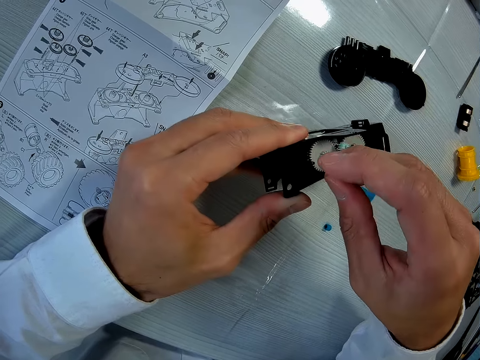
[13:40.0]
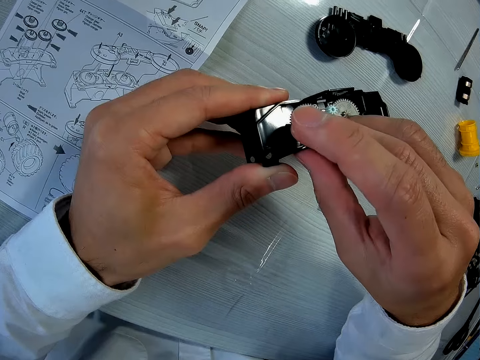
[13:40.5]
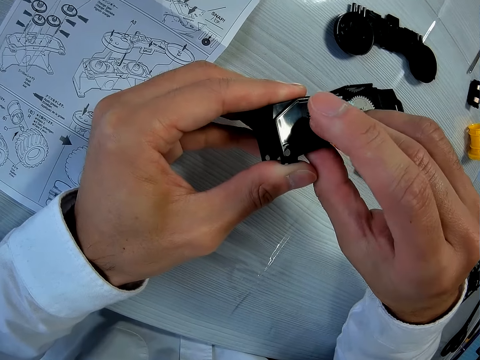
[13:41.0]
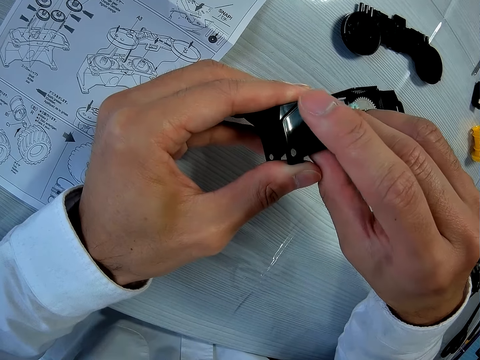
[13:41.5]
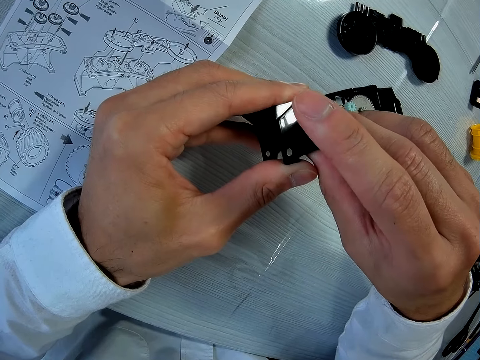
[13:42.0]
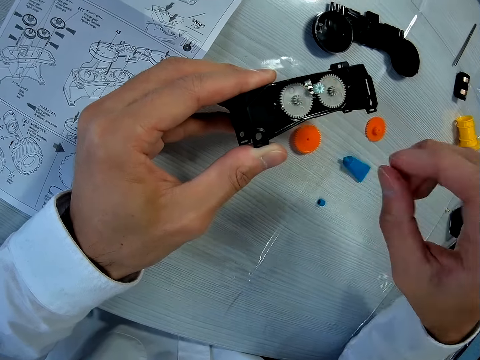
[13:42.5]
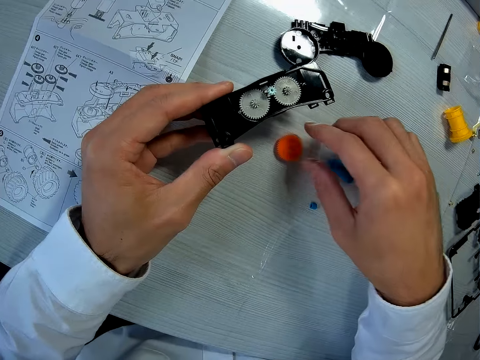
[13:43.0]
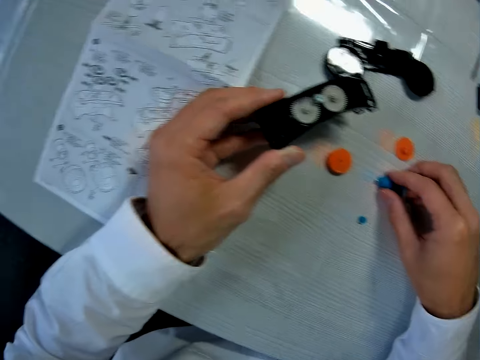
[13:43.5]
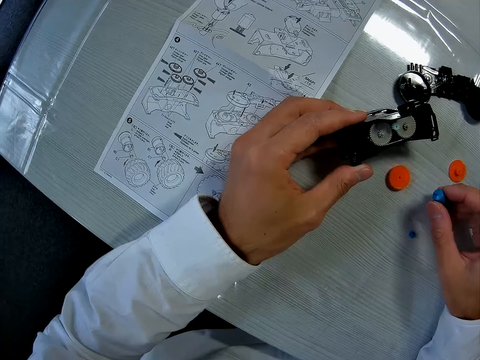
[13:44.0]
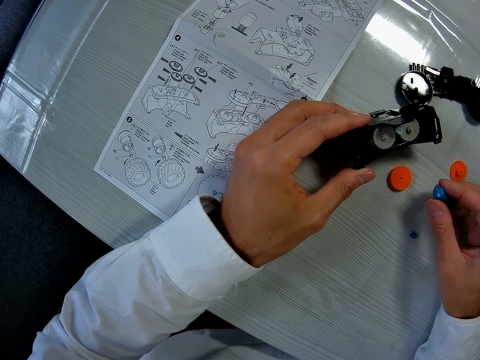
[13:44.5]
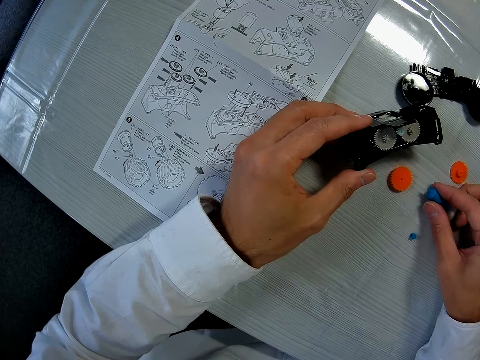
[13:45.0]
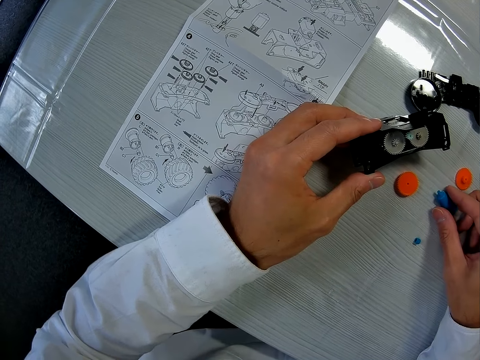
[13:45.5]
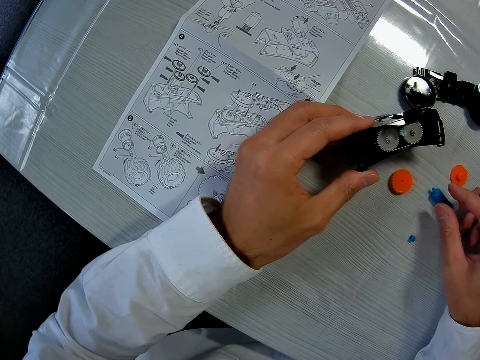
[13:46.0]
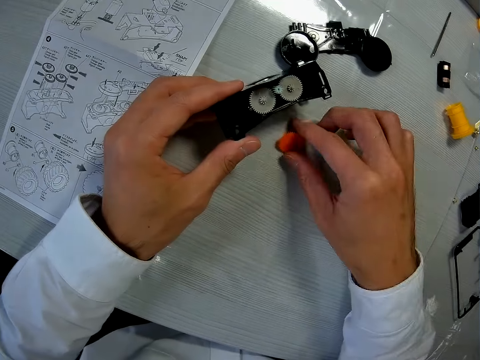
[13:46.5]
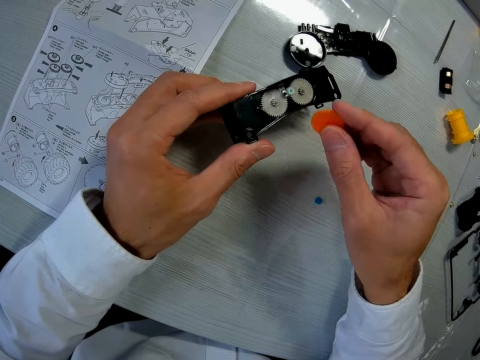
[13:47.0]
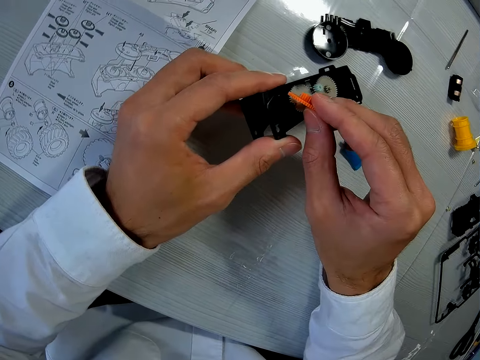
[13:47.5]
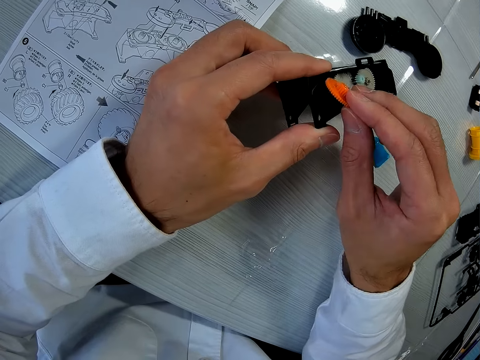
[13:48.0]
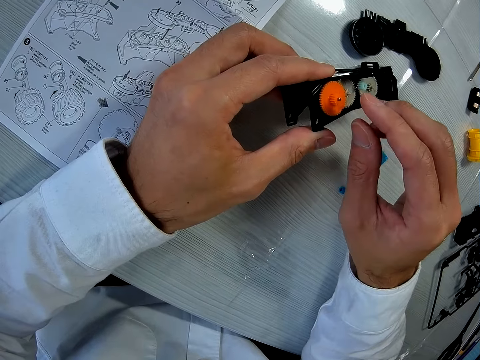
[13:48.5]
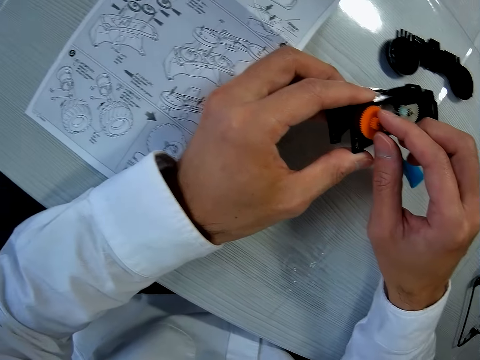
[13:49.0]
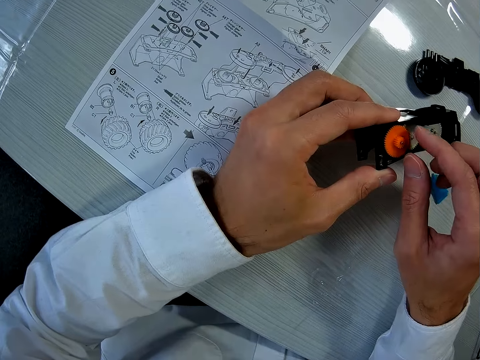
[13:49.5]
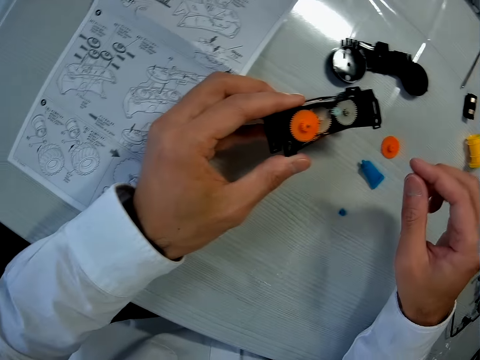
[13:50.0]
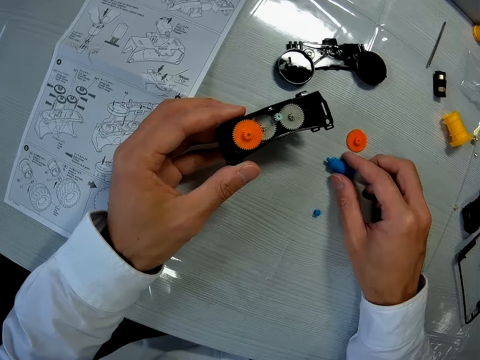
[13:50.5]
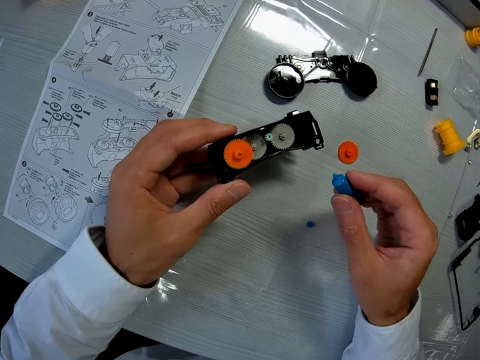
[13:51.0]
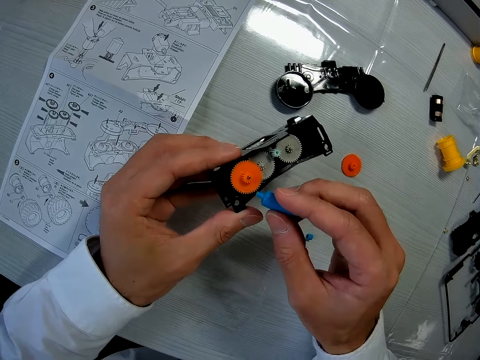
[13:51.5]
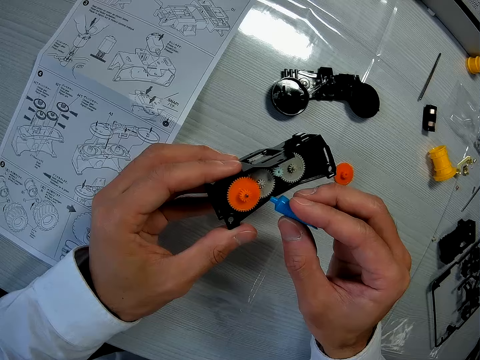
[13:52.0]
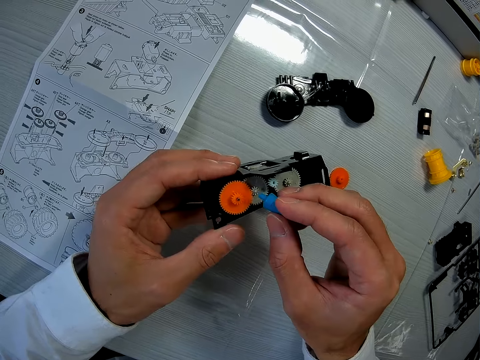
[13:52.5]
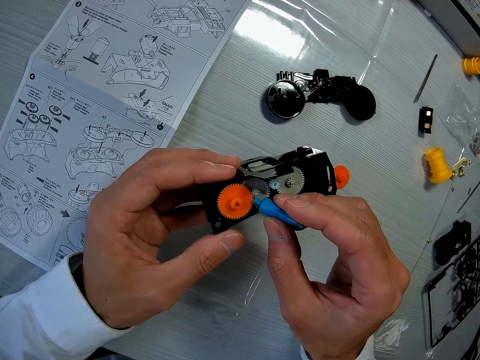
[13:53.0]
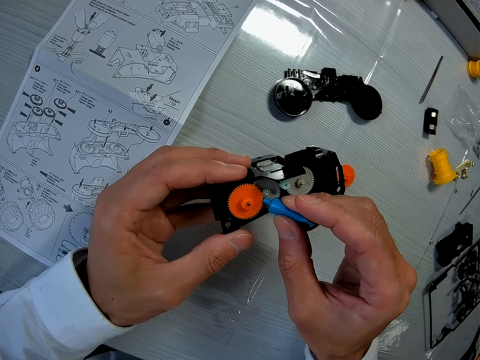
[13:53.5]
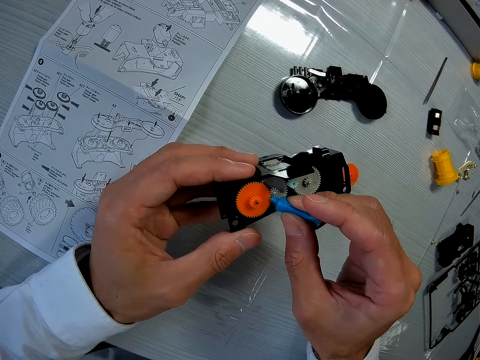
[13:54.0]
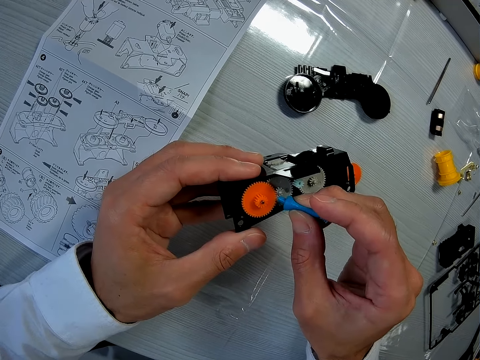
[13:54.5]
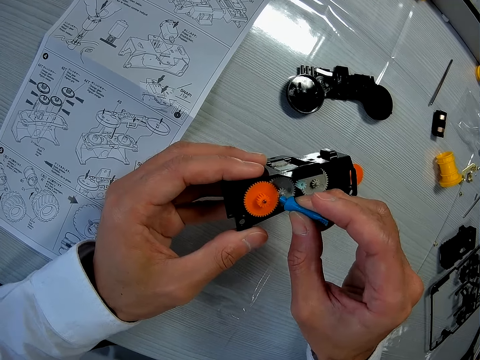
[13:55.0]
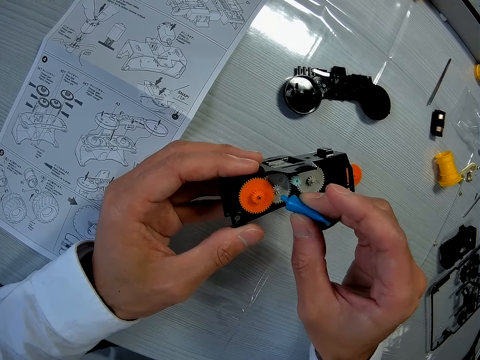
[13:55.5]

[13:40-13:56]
The camera wearer picks the tube on the table with his right hand. He drops the tube of glue on the table. He picks a second piece from the table. He fixes the piece into the mechanical model. He picks the tube of glue from the table. He applies the glue on the mechanical model.

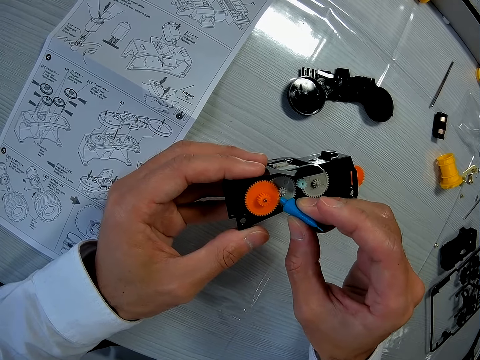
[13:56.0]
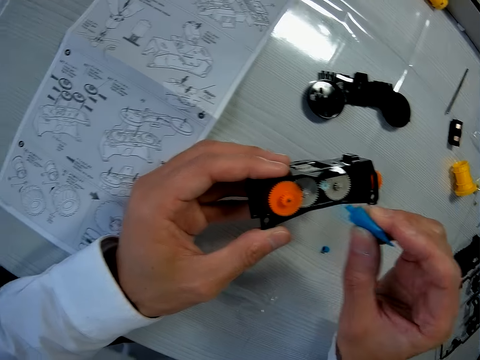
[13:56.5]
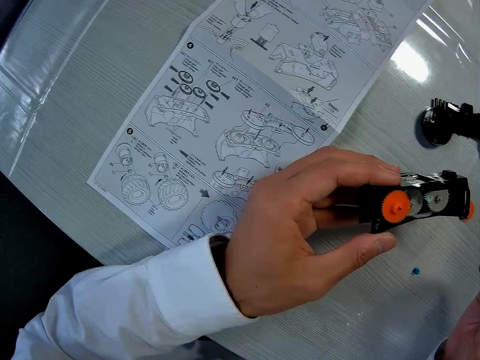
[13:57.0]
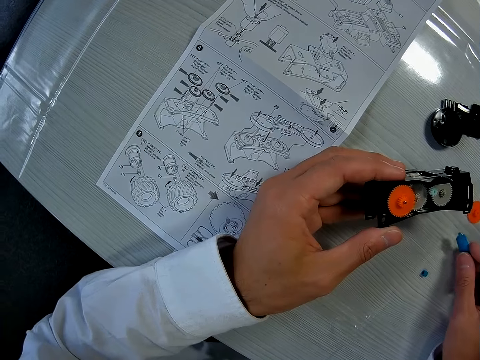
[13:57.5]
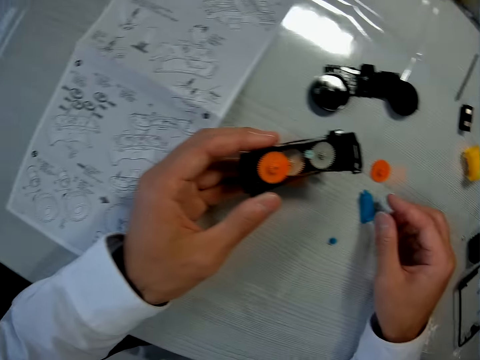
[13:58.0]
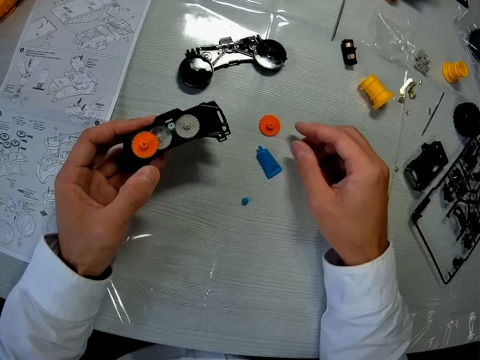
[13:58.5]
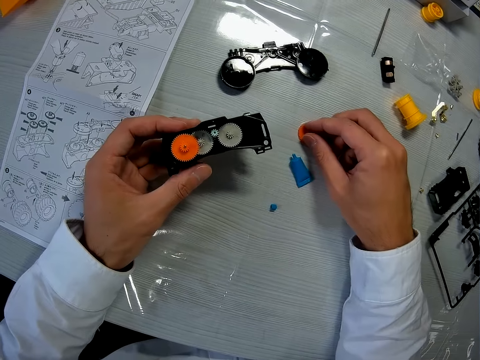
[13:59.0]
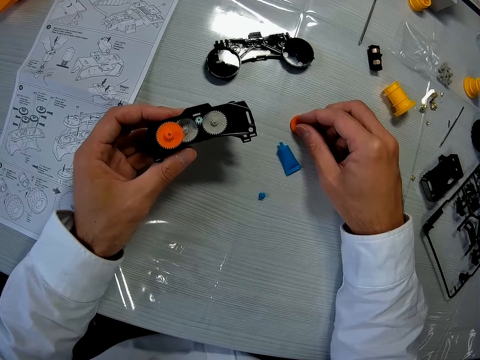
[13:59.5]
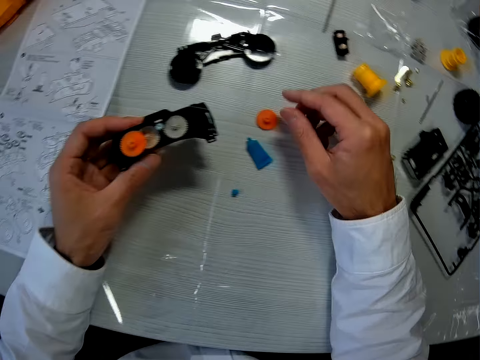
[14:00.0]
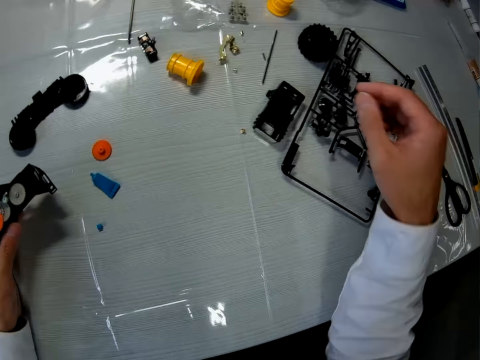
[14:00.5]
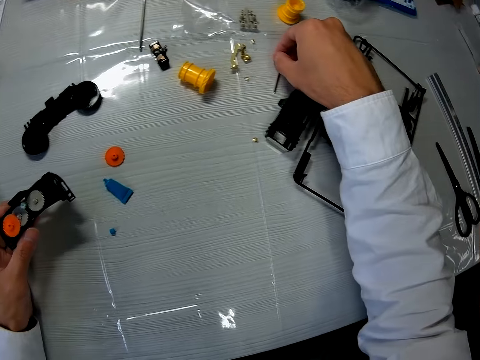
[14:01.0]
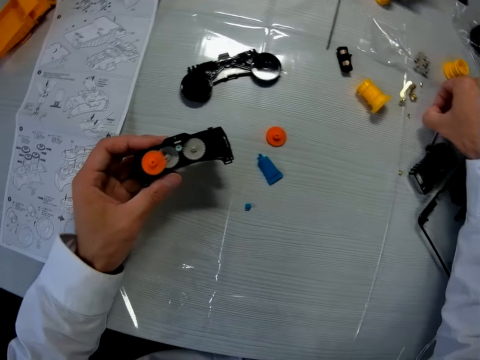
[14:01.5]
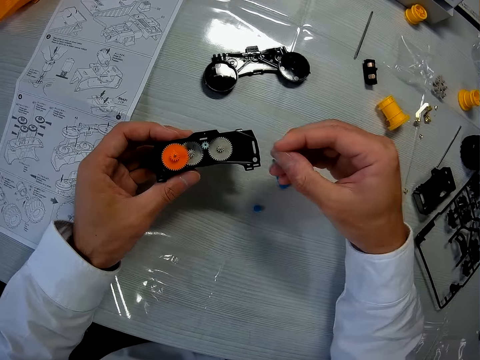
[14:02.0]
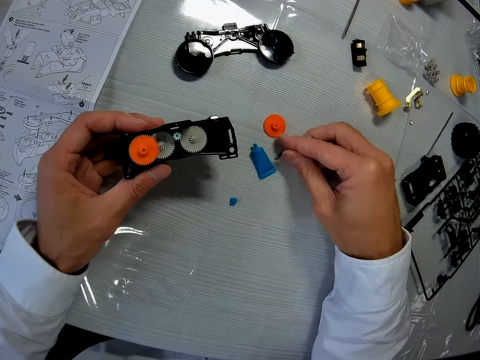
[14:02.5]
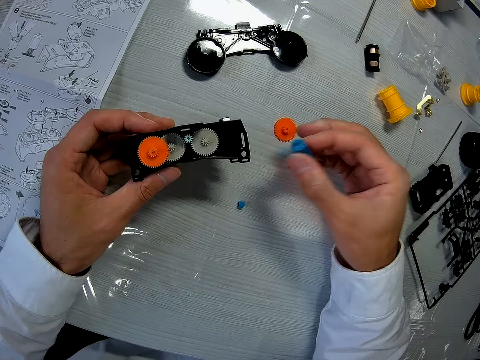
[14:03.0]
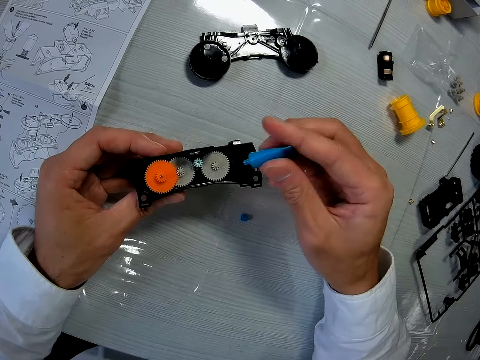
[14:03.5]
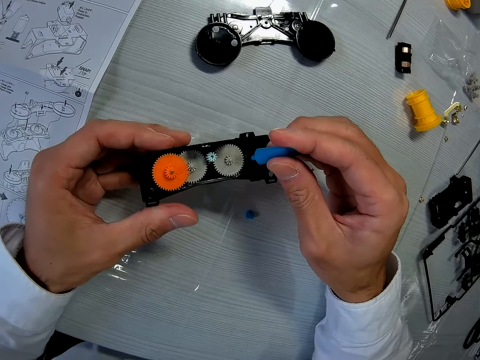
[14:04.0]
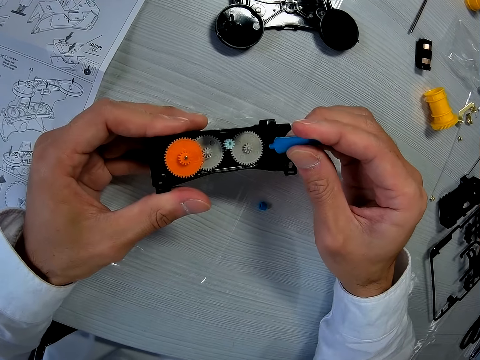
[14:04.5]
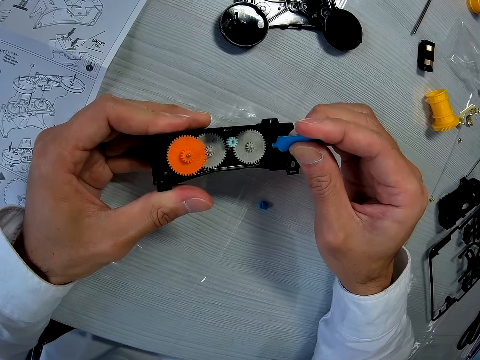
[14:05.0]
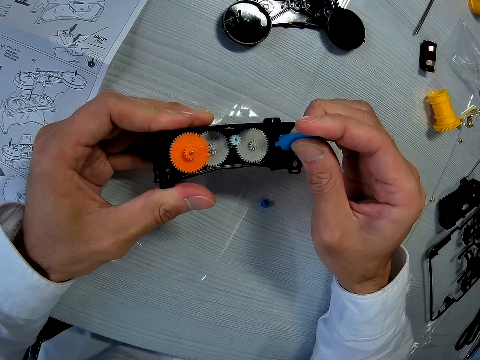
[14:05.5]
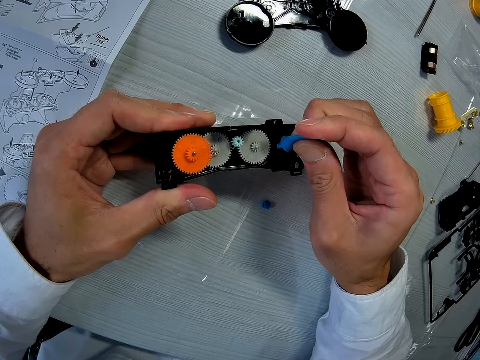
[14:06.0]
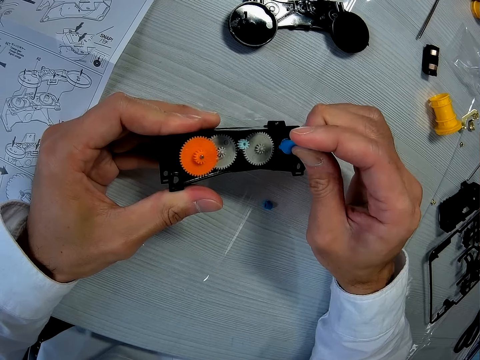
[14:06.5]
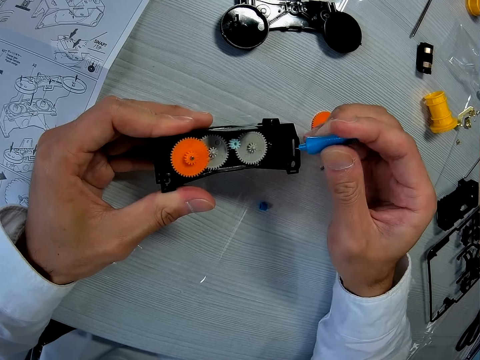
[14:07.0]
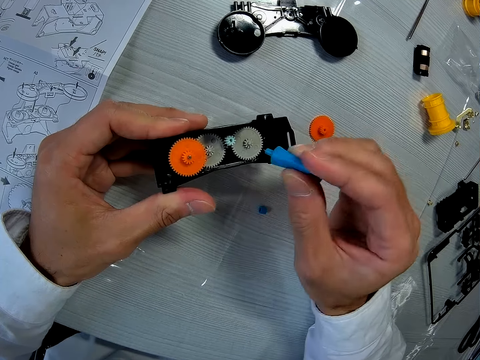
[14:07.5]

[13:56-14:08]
The camera wearer drops the tube of glue on the table. They touch a third piece on the table. They pick the art piece and drop the art piece. They pick a fourth piece from the table and drop the fourth piece on the table. They pick the tube of glue from the table. They apply the glue on the mechanical model.
